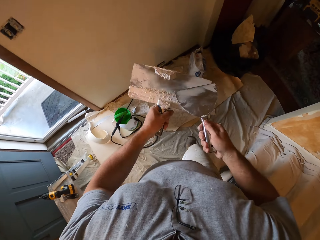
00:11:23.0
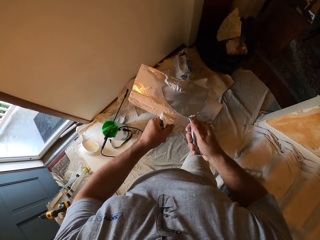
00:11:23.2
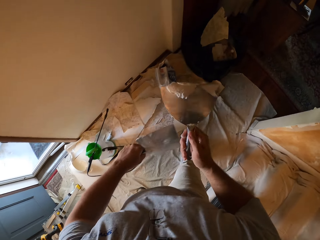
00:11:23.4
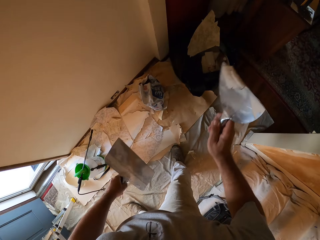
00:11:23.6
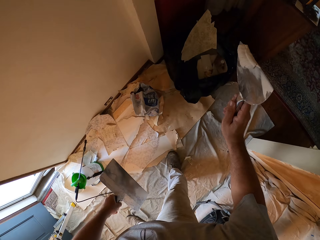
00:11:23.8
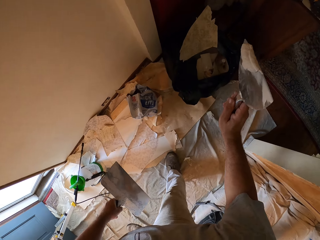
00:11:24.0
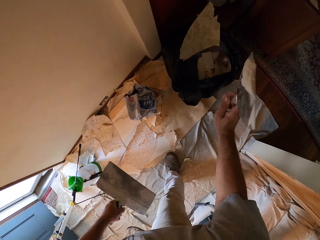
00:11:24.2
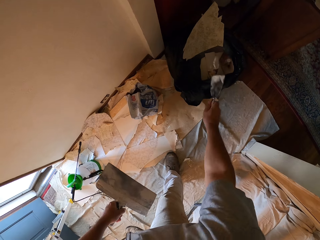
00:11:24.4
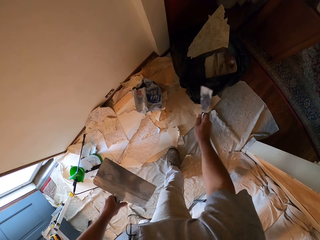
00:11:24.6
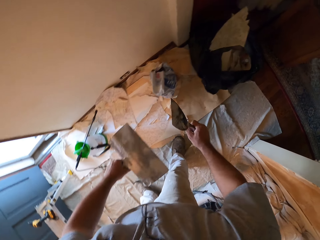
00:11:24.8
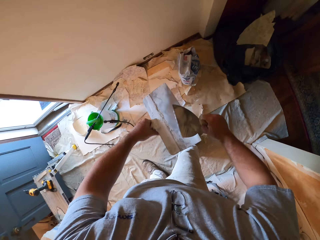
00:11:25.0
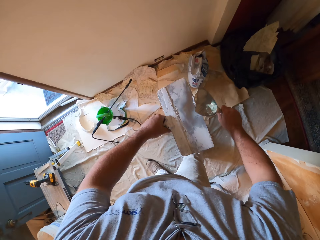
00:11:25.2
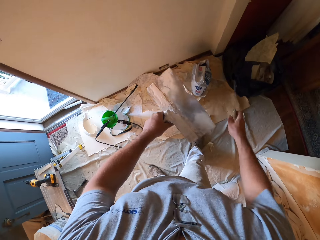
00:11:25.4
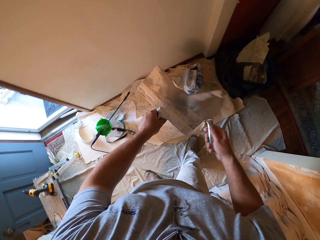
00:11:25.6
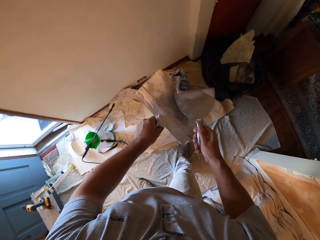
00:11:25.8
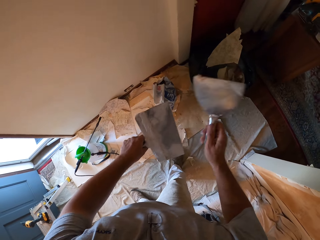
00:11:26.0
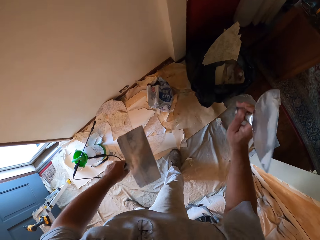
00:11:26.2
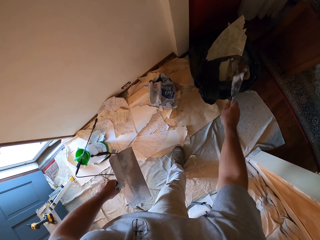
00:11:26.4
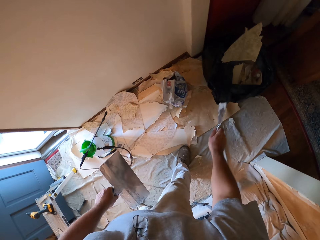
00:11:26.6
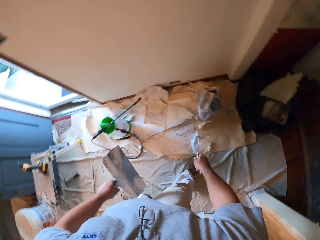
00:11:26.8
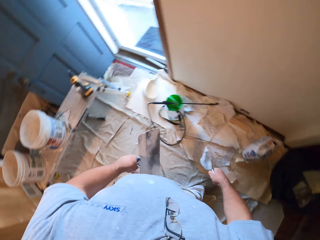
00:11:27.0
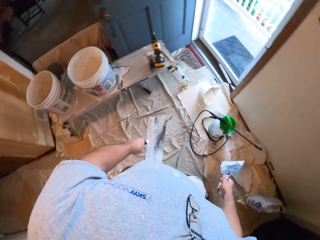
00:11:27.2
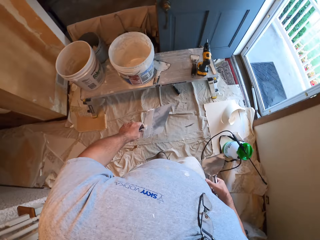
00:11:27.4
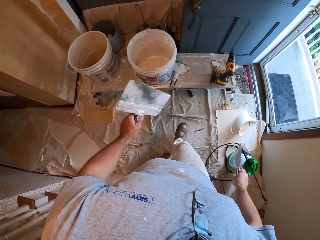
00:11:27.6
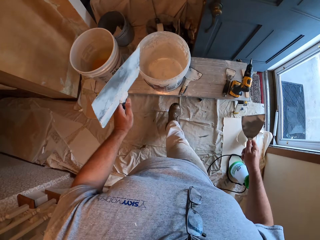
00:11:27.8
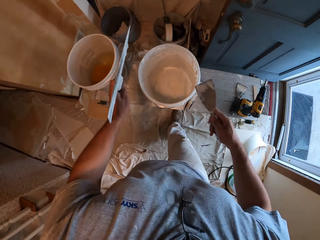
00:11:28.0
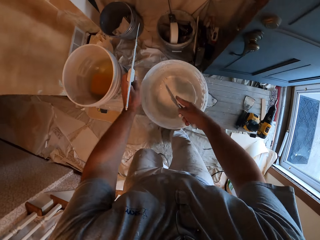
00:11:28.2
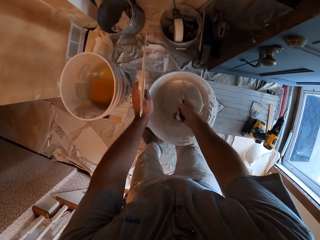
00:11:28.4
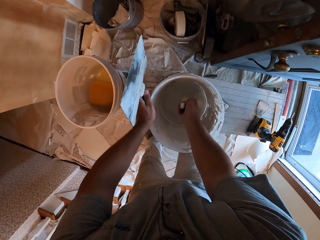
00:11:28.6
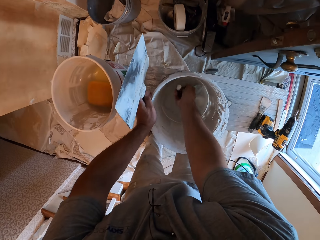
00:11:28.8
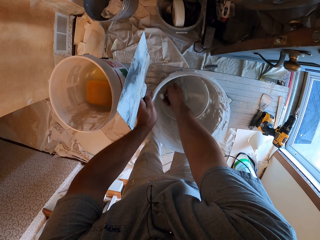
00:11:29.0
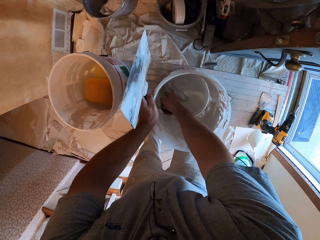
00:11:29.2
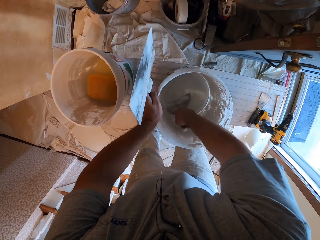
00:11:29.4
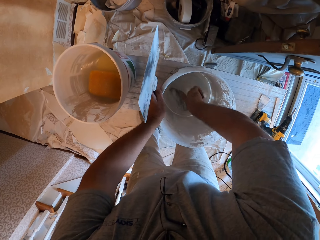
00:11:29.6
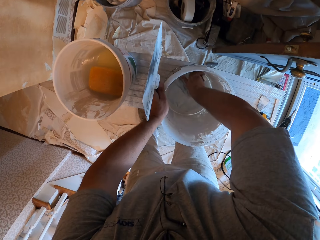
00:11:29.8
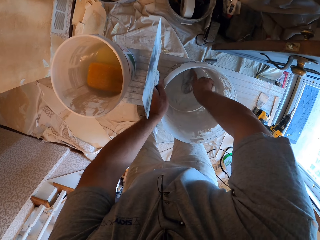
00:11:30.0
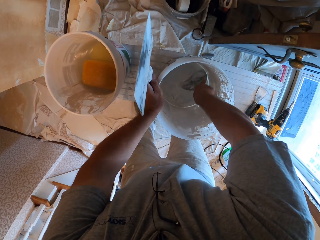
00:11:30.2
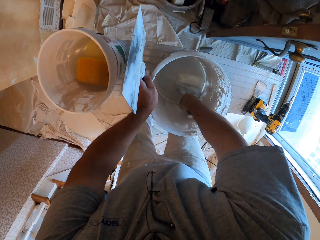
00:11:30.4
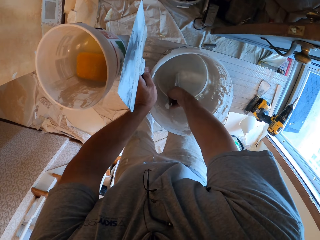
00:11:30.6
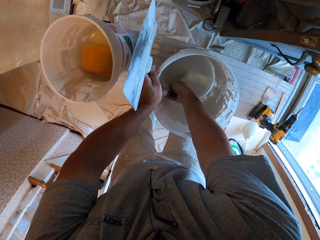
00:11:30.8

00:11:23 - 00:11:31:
The camera wearer scoops some quick setting plaster from the big scraper with the small scraper. He dumps quick setting plaster on the small scraper into the trash on the floor. He scrapes off the plaster from the small scraper in his right hand with the big scraper in his left hand. He scoops some quick setting plaster from the big scraper with the small scraper. He dumps quick setting plaster on the small scraper into the trash on the floor. He scoops quick setting plaster in the white bucket with the small scraper.

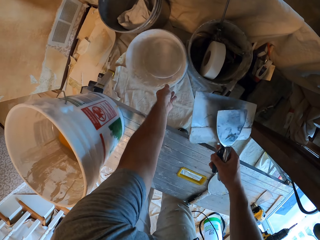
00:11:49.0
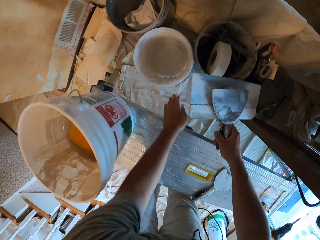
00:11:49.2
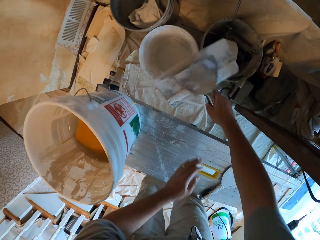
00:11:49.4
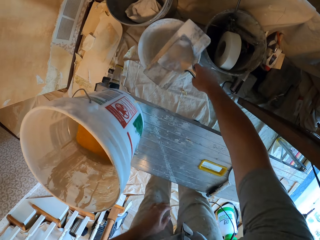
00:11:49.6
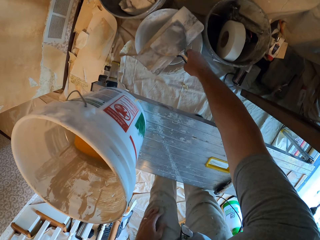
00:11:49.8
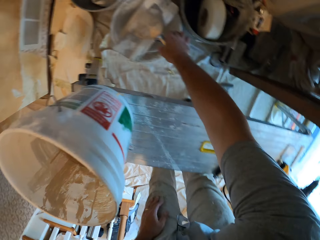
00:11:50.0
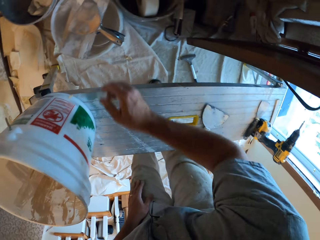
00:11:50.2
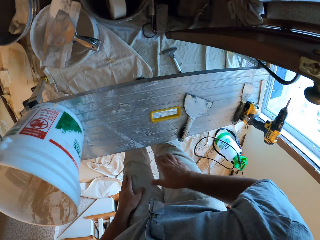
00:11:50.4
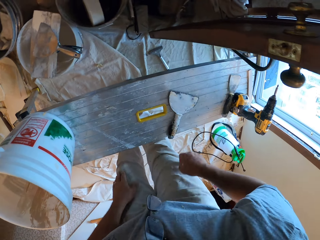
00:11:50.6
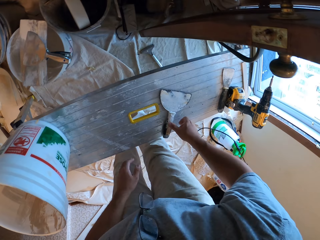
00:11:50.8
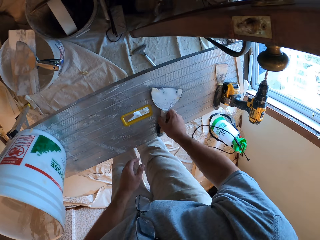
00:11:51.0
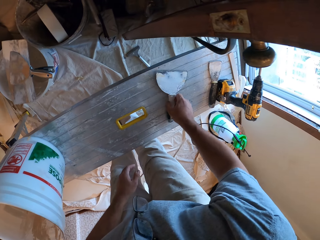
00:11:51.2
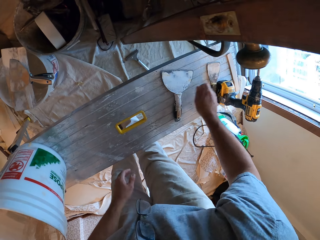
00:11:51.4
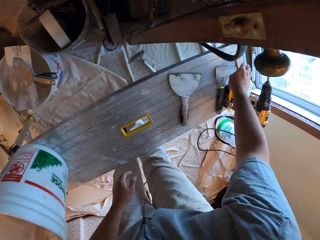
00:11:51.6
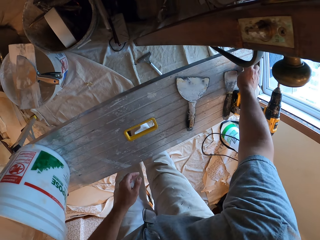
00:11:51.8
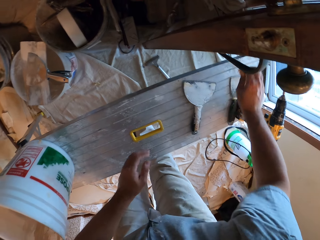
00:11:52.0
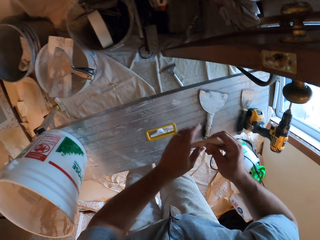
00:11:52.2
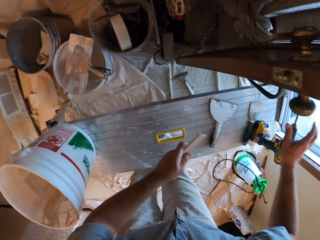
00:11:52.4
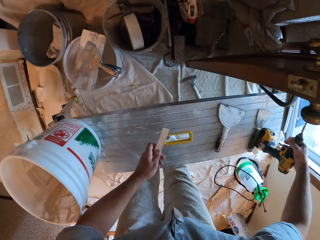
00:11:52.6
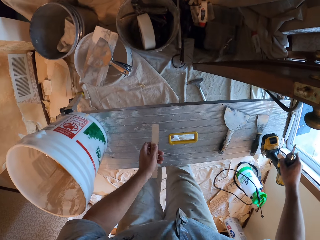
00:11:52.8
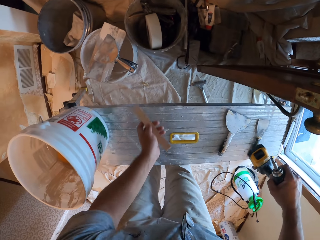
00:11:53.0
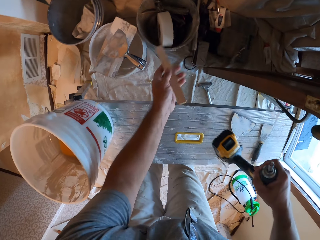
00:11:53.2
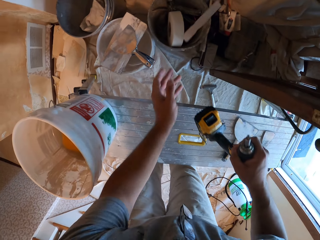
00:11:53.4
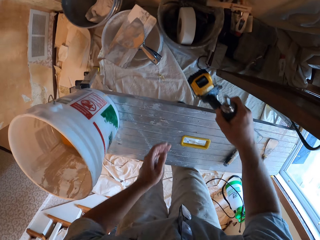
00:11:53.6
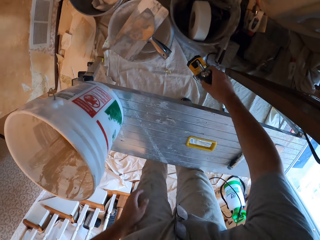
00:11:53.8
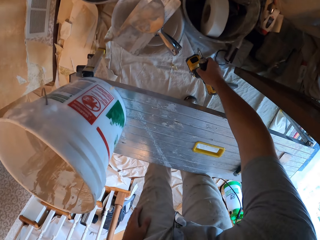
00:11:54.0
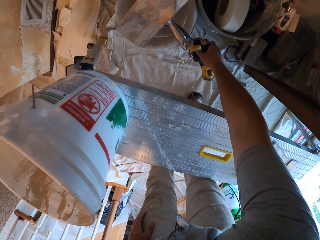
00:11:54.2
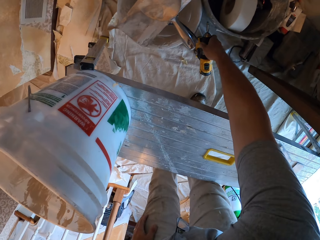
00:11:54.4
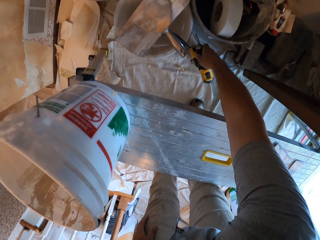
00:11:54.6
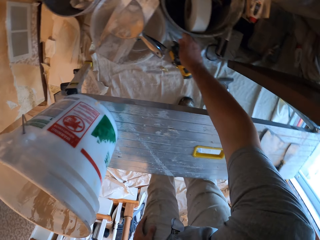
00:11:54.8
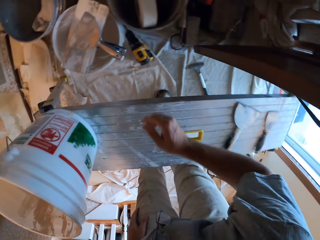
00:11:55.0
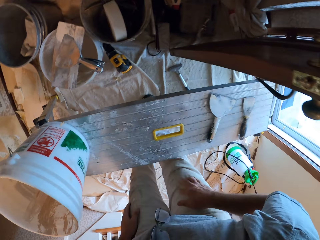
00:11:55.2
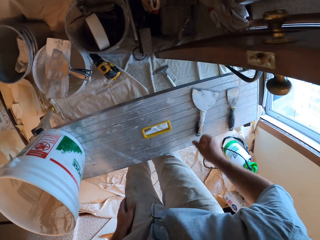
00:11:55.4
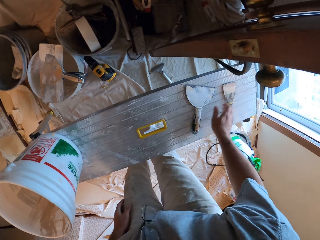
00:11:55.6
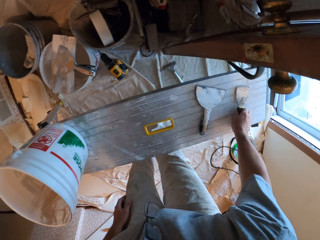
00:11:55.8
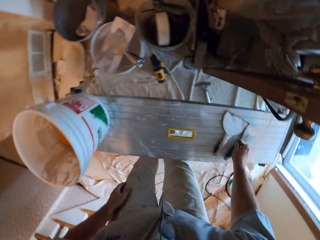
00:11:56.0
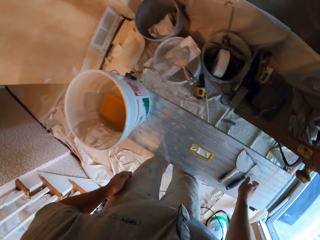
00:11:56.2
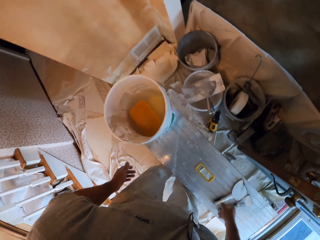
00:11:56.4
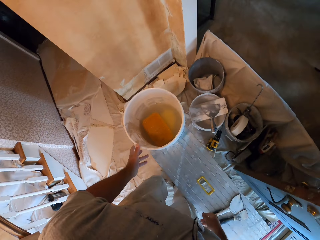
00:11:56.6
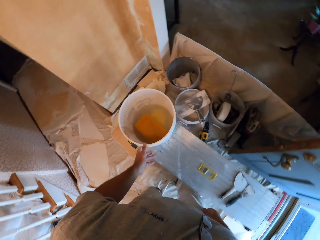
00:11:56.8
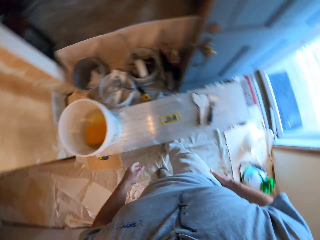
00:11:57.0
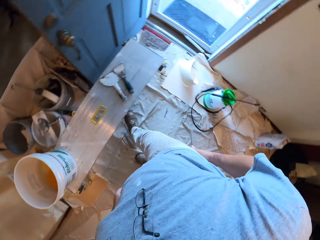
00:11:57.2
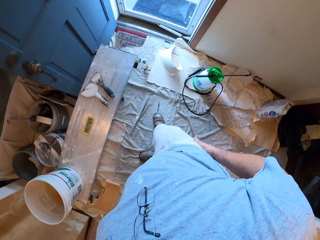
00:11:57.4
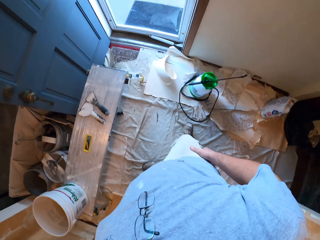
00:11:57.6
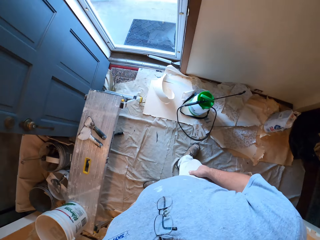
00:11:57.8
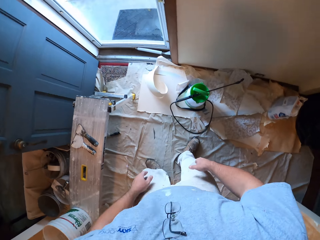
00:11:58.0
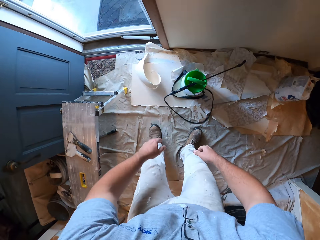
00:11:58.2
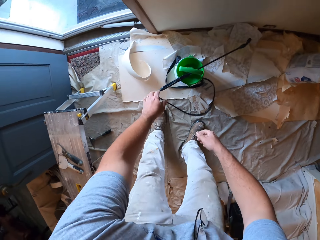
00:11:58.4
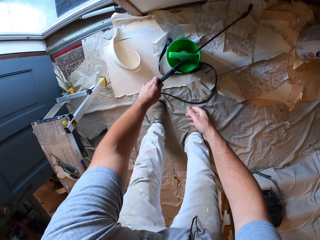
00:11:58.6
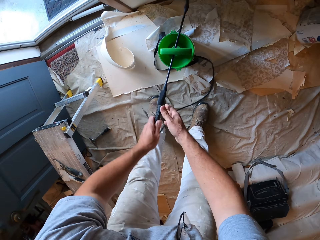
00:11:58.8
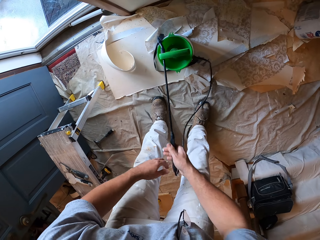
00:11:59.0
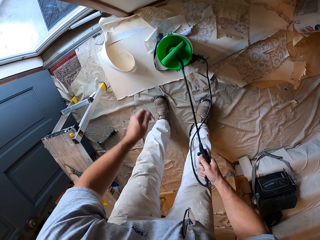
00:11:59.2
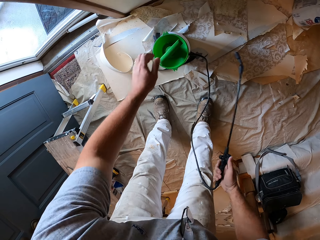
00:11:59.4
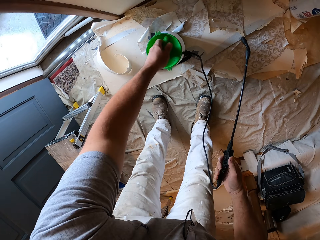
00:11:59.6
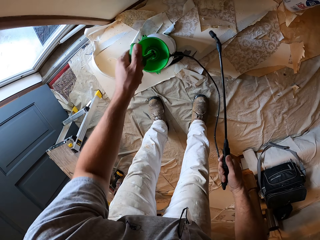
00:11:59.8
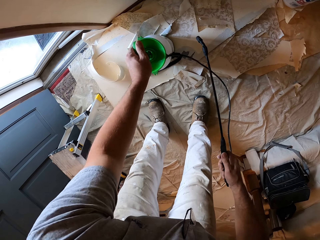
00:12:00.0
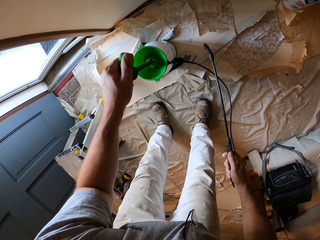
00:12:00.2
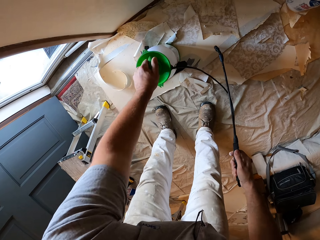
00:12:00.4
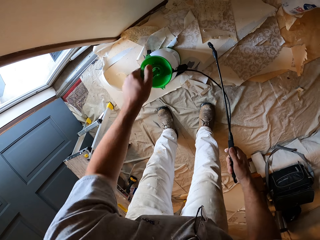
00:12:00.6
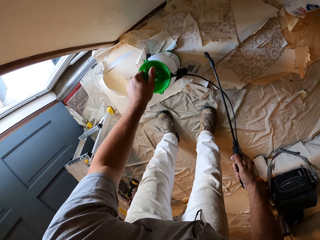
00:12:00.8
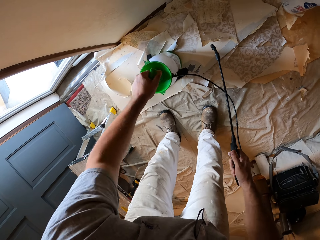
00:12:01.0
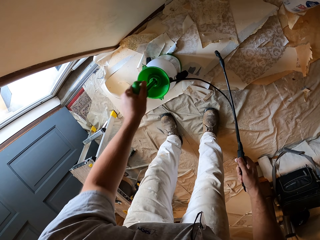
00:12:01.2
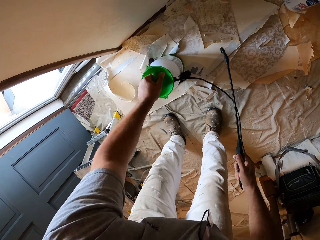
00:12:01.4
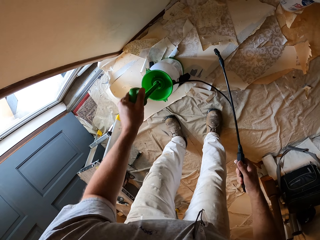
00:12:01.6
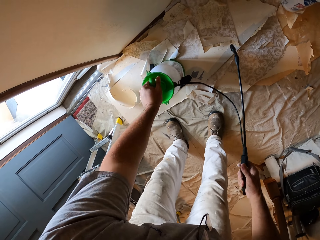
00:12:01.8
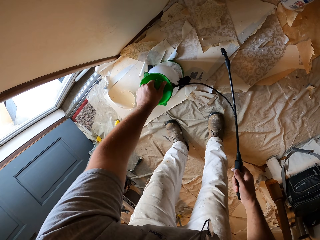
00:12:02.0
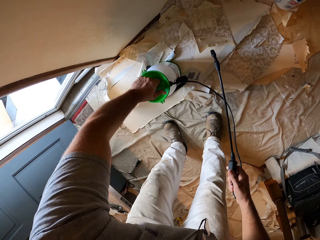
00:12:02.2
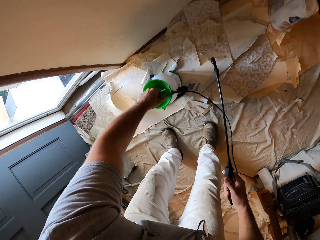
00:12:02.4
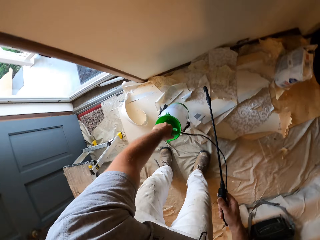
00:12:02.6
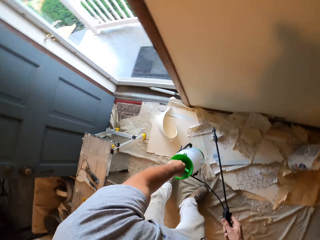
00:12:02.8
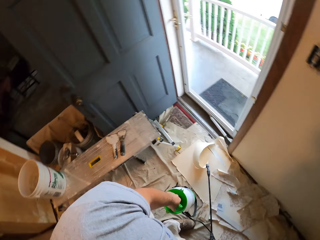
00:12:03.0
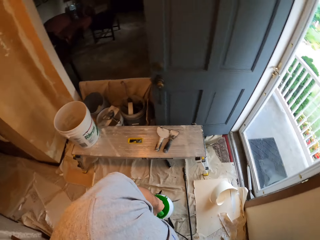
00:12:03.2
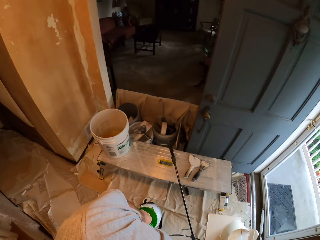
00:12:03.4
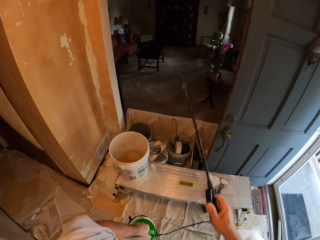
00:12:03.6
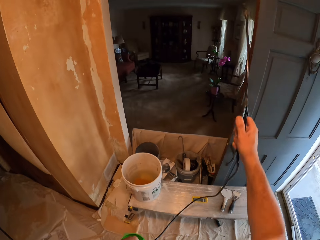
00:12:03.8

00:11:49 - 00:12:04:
The camera wearer drops both scrapers or chisels on the white bucket on the ground. They move a small scraper on the workbench. They pick up the chisel. They pick up a stick from the workbench. They pick up the hand drill on the workbench. They throw the stick on the ground. They drop the hand drill on the ground. They move the small scraper with a black handle that is on the workbench. They pick up the chisels. They pick up the sprayer on the ground. They pump the canister on the ground. They pick up the canister on the ground.
